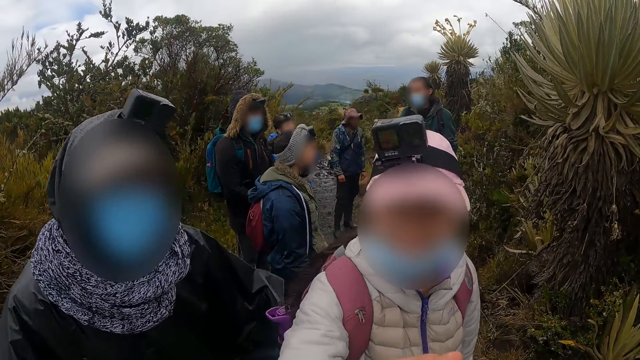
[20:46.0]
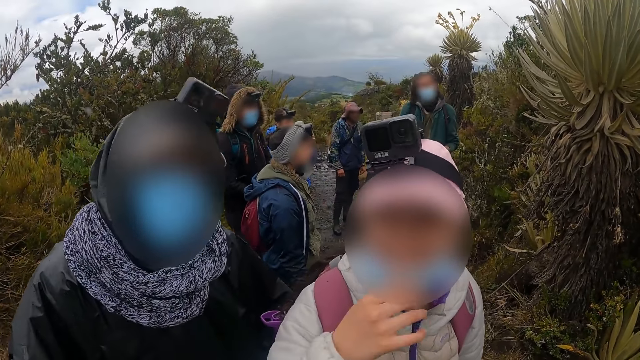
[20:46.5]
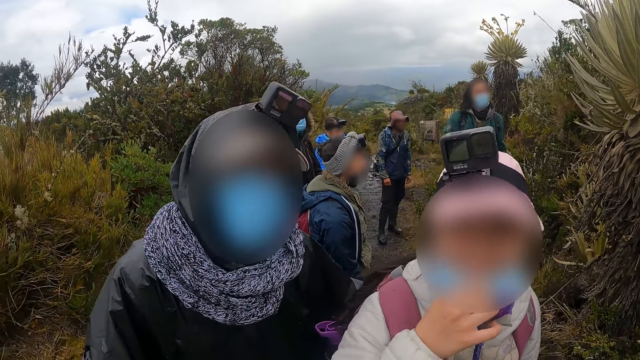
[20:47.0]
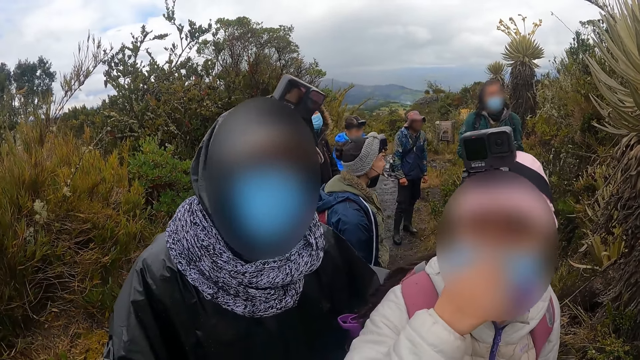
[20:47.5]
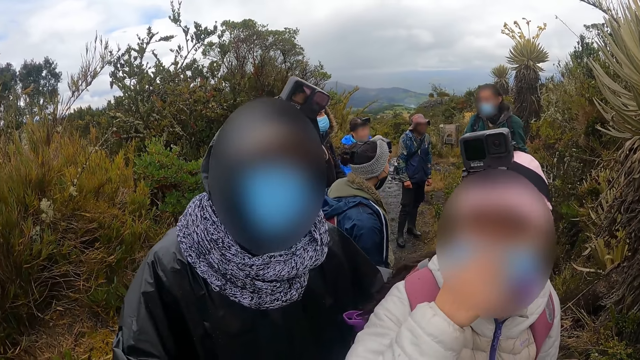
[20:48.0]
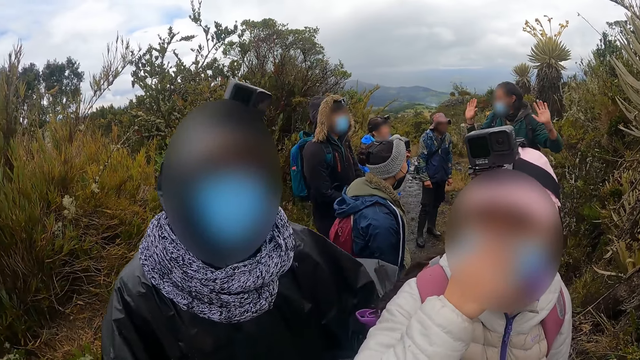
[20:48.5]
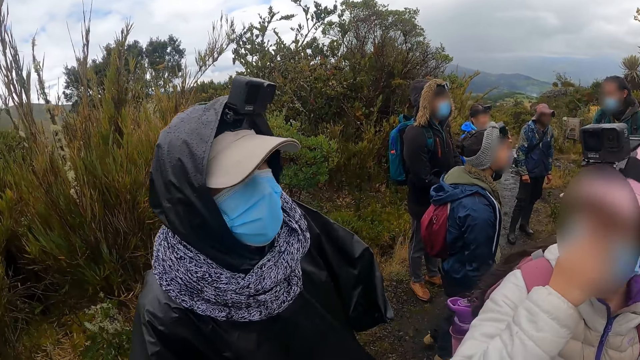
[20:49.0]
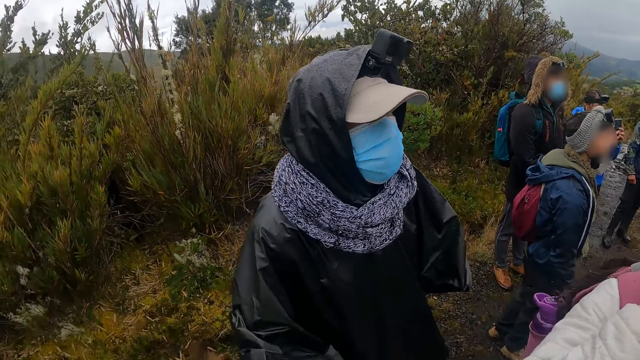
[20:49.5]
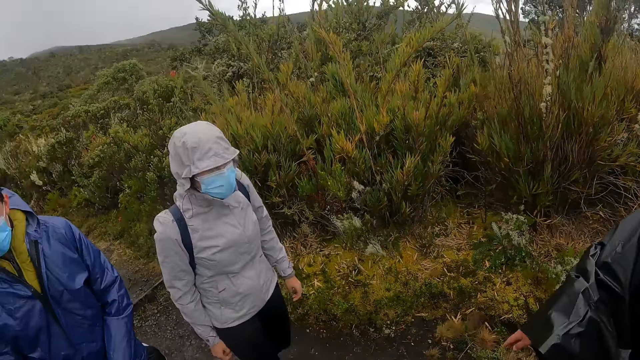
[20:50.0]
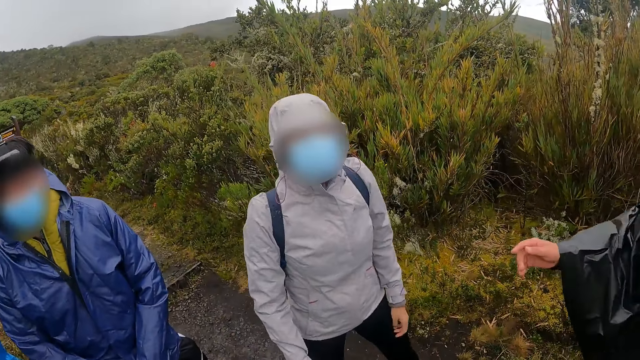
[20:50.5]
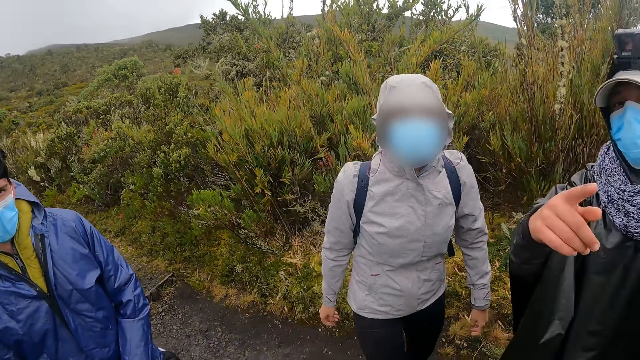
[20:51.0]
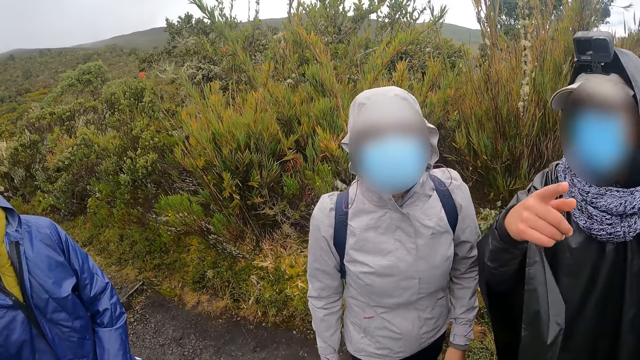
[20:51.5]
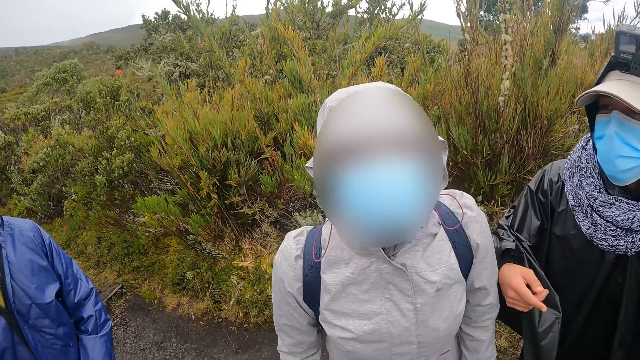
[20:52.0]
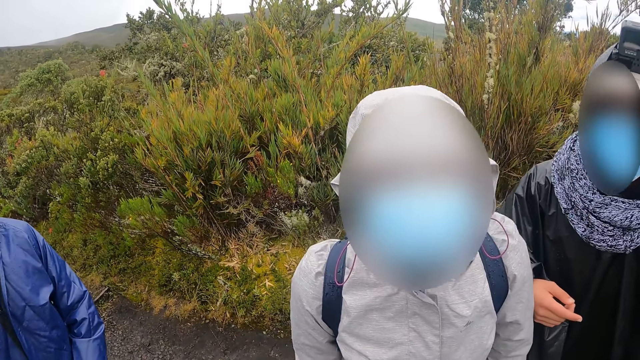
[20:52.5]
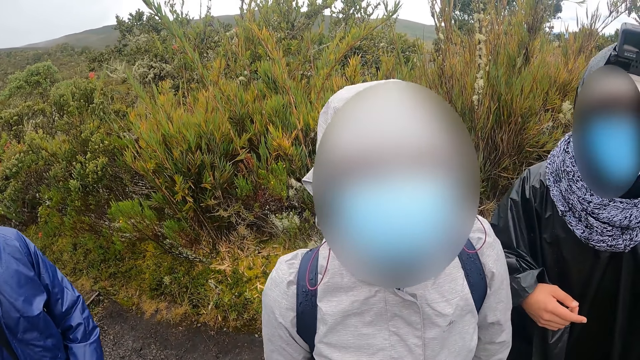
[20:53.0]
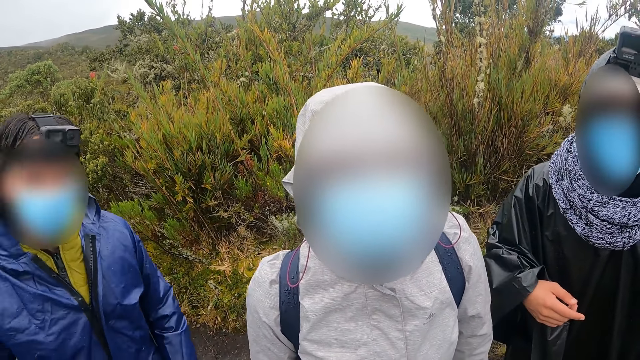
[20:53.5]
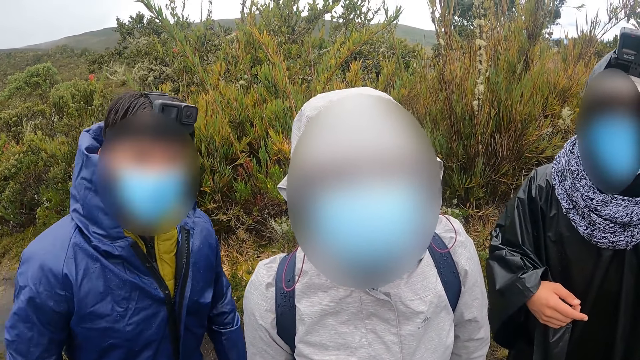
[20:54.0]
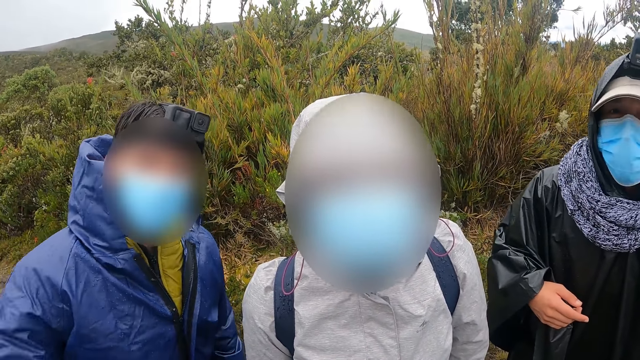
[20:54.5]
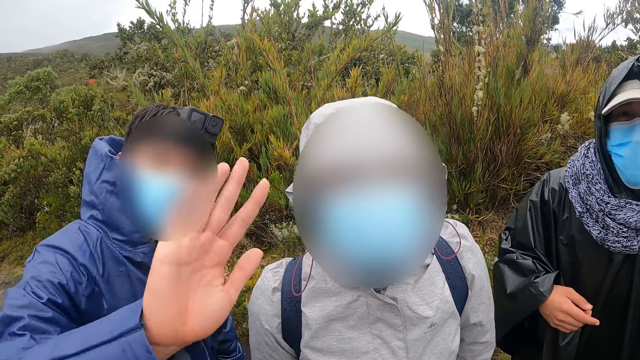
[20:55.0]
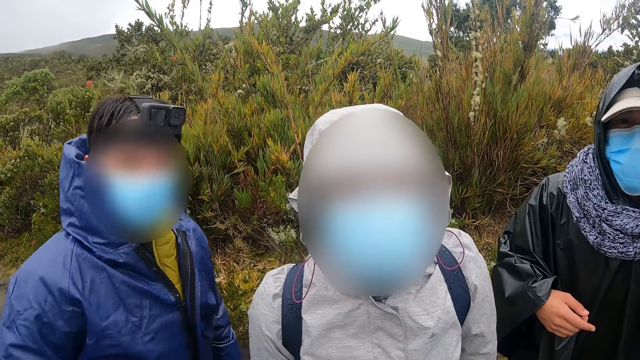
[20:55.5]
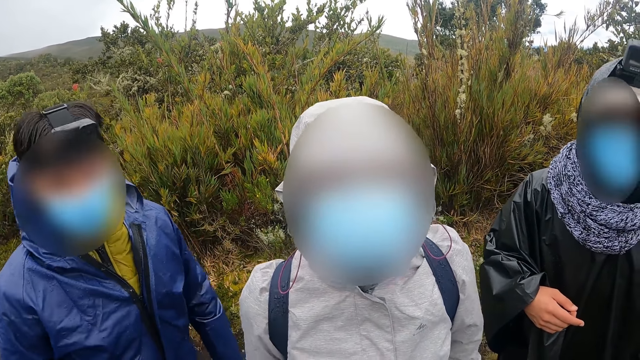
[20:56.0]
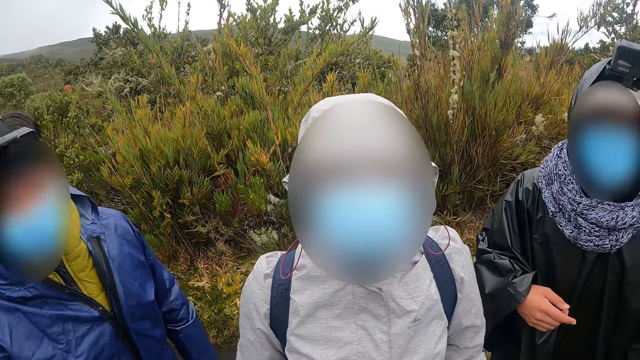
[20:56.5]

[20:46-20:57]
The camera wearer interacts with the woman and the man.

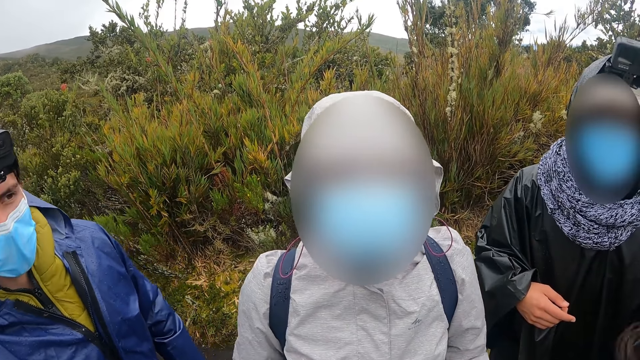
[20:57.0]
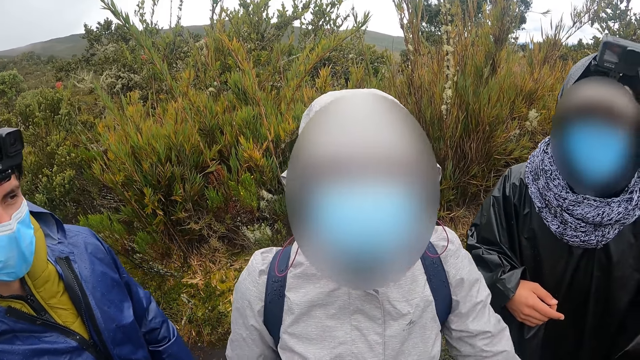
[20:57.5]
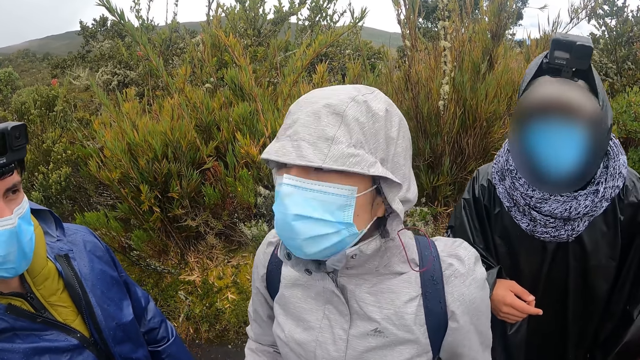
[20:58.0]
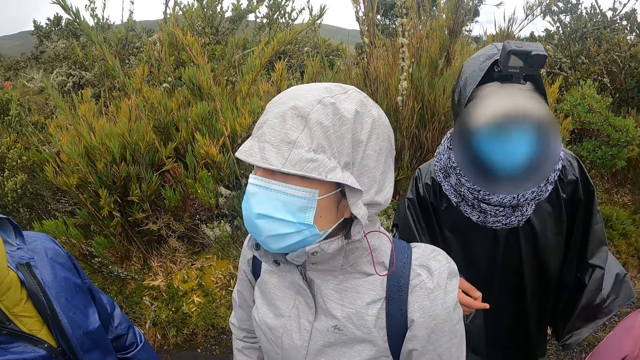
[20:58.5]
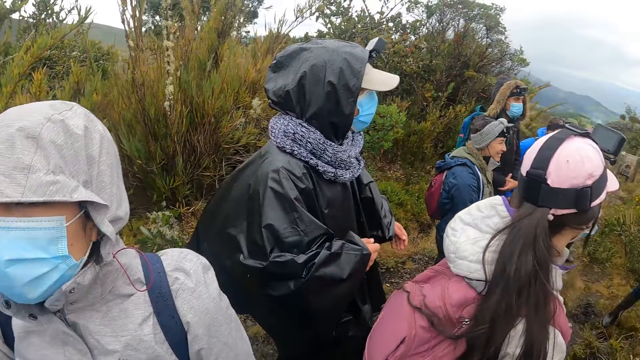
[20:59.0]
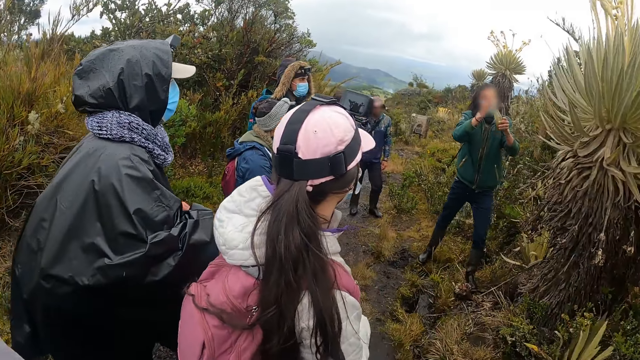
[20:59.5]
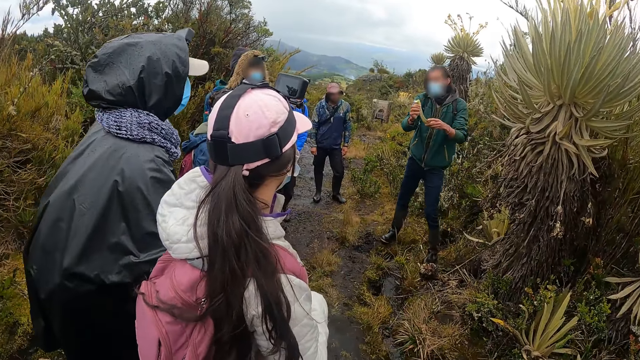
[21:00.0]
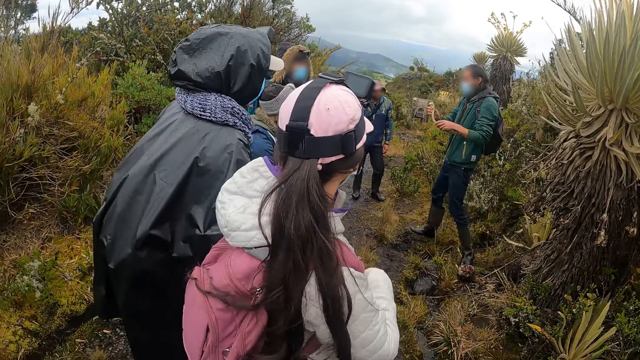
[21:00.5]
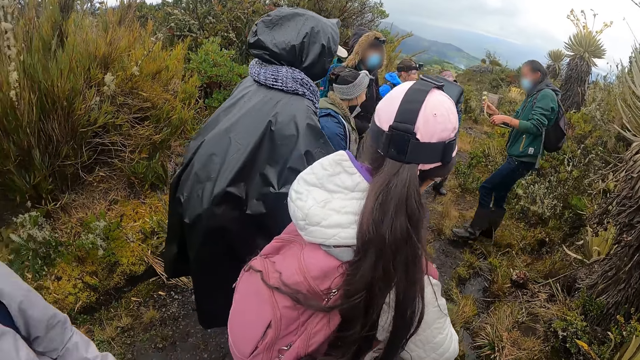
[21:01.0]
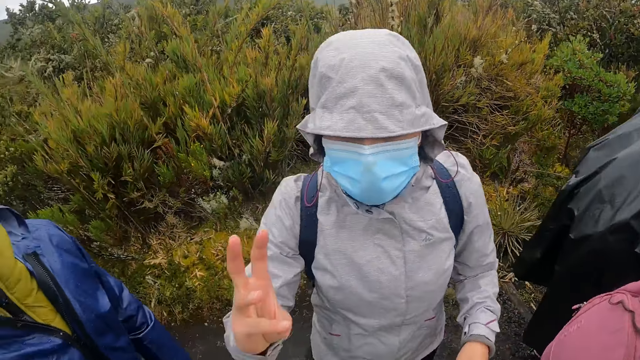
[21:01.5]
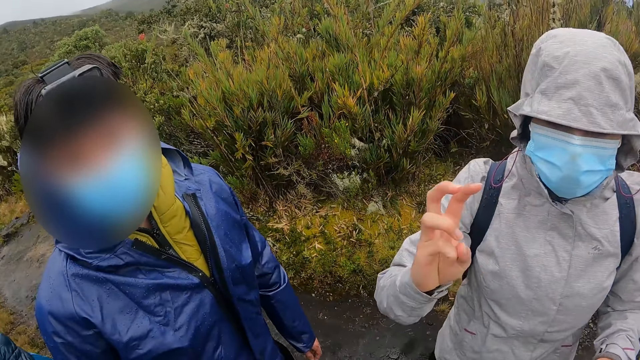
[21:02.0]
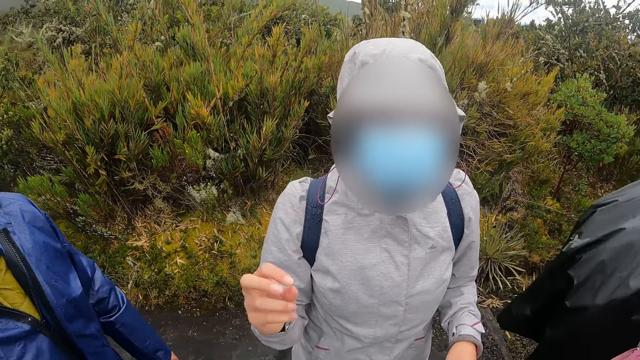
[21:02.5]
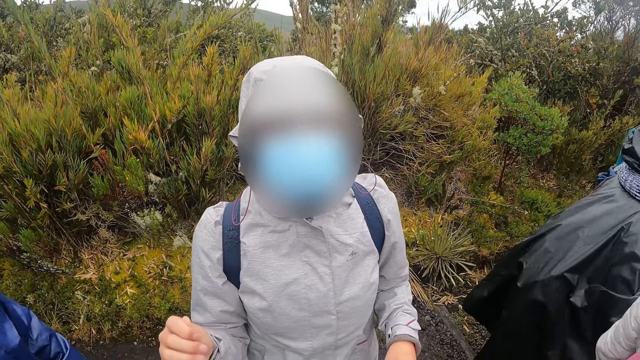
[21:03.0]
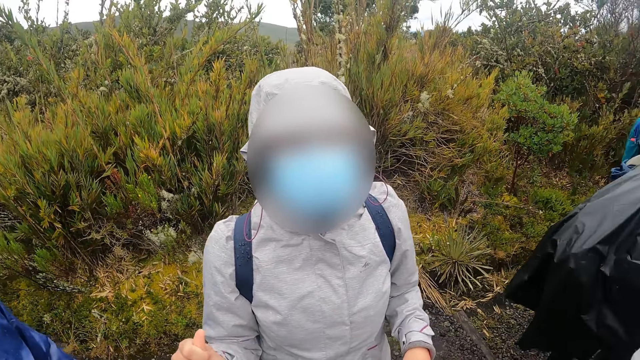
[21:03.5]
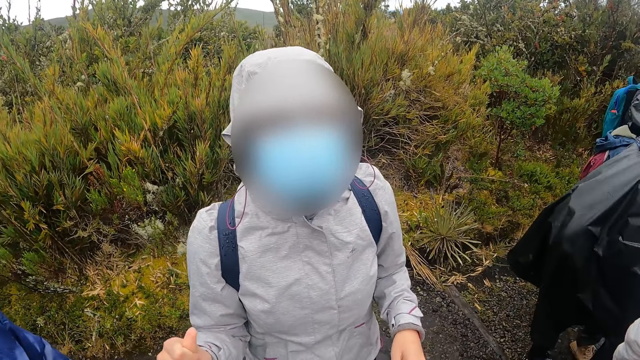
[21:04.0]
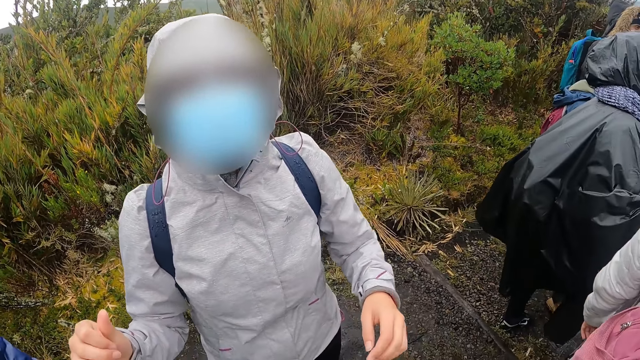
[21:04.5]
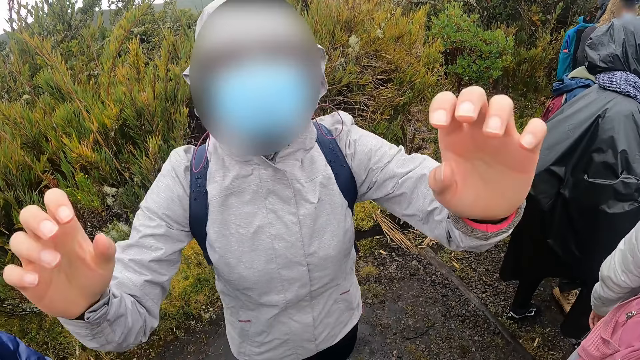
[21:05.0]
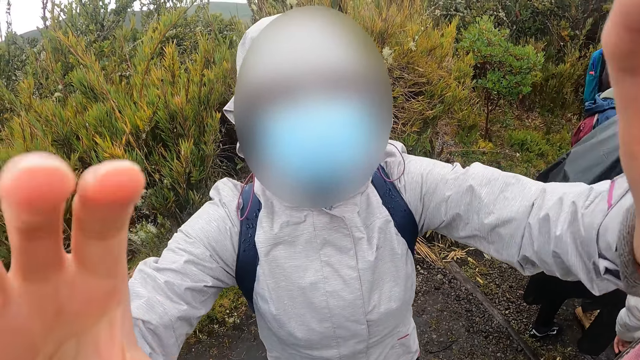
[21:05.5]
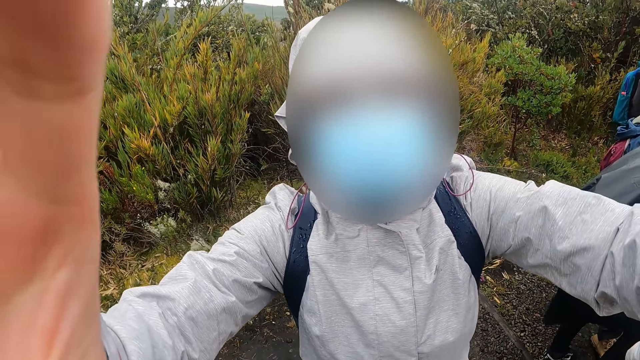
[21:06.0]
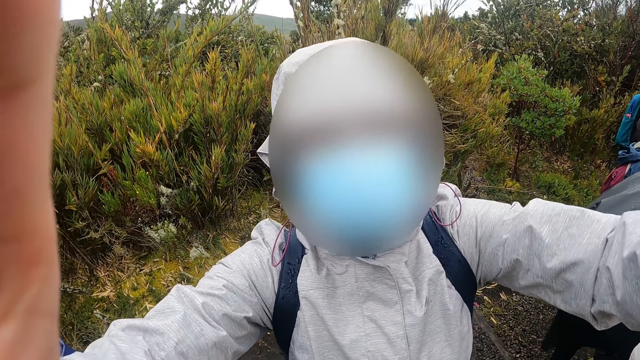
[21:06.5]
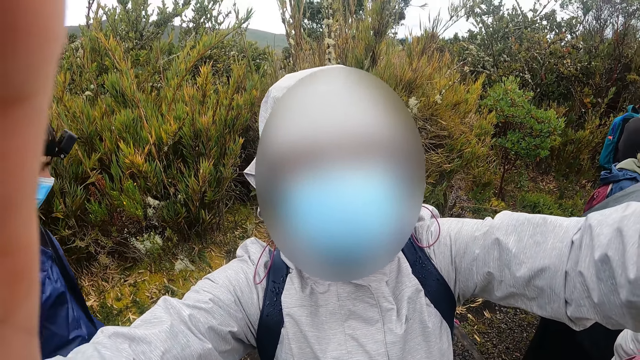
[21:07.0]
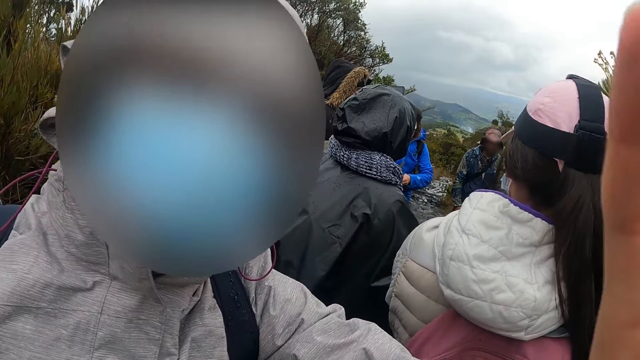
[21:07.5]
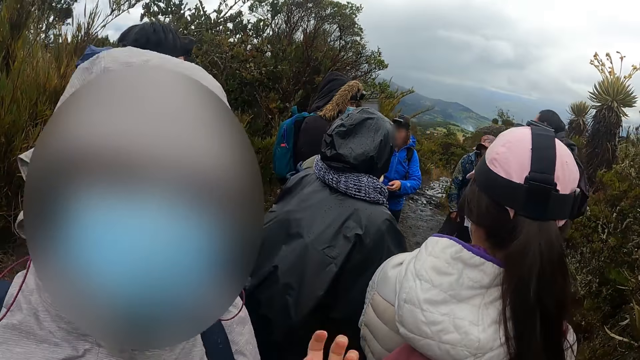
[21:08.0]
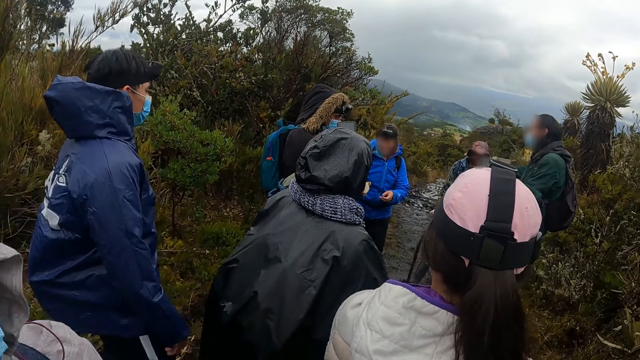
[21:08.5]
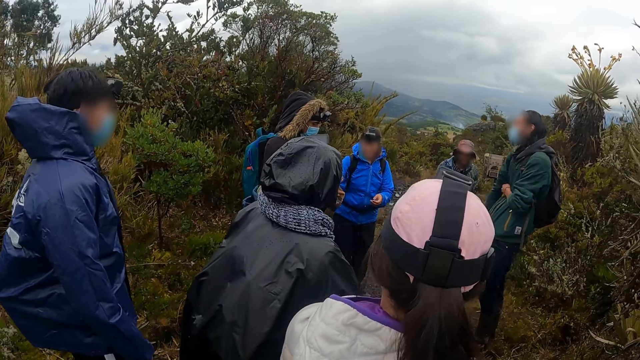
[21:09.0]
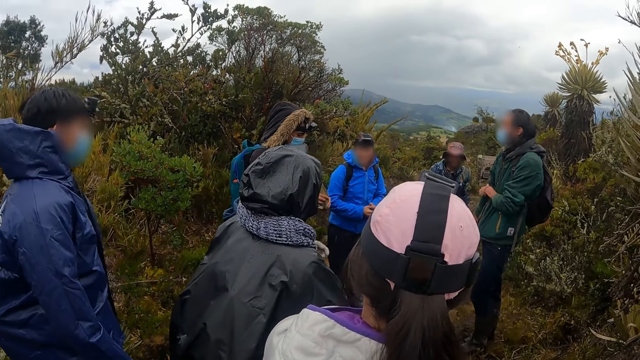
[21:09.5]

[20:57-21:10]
The man holds a piece of leaf with both hands. A woman touches the camera wearer with both hands. The woman holds the camera wearer's camera.
